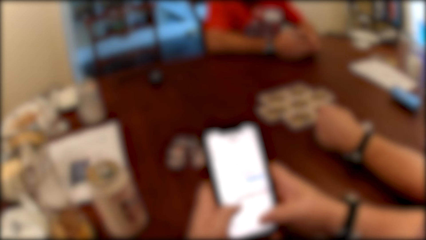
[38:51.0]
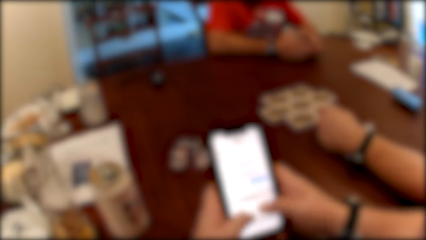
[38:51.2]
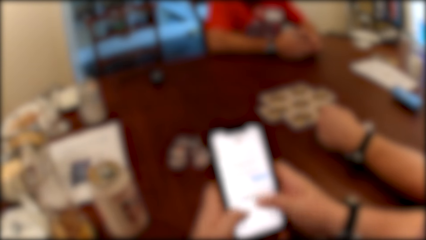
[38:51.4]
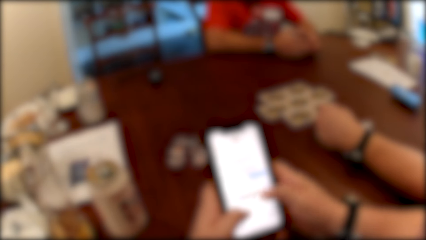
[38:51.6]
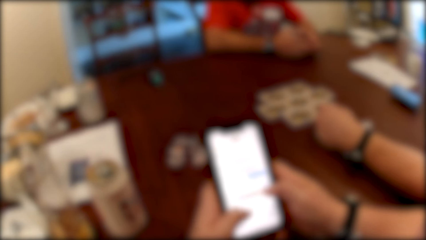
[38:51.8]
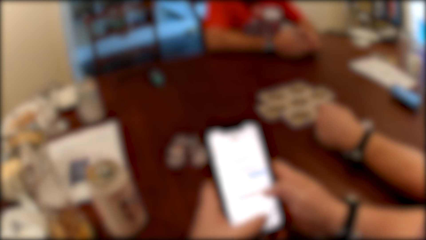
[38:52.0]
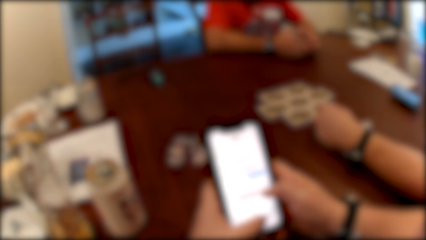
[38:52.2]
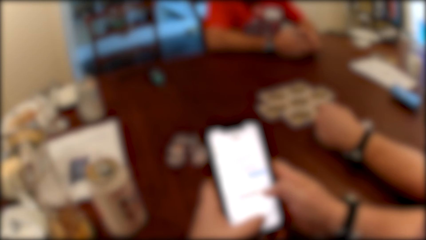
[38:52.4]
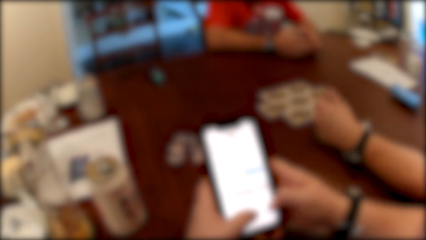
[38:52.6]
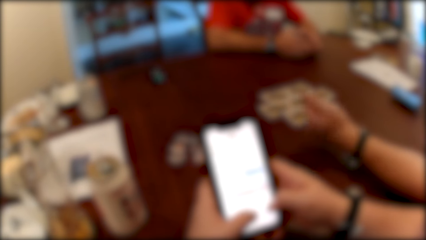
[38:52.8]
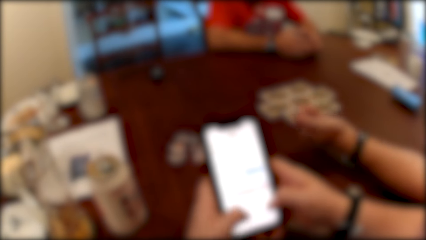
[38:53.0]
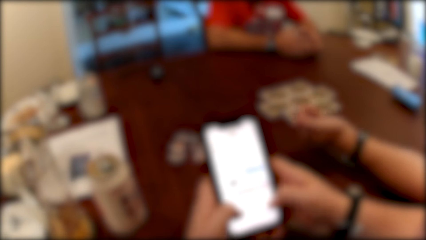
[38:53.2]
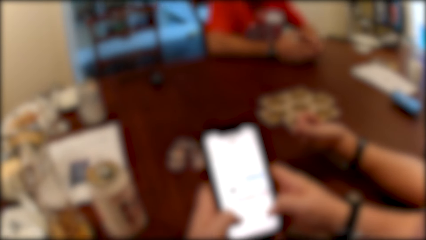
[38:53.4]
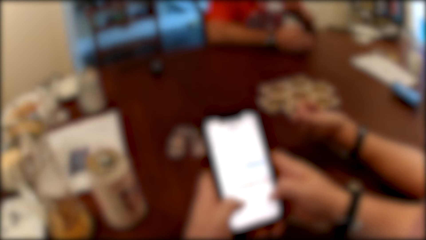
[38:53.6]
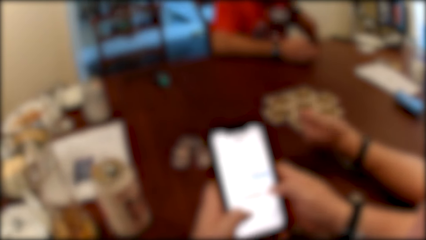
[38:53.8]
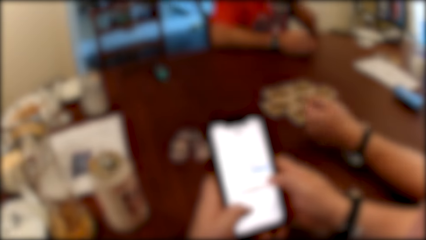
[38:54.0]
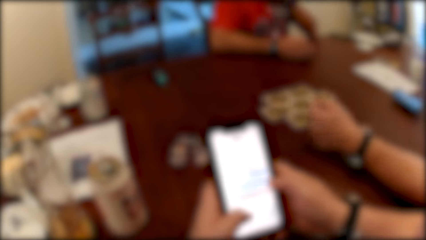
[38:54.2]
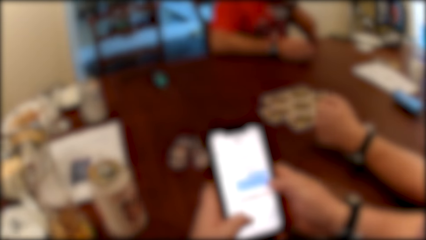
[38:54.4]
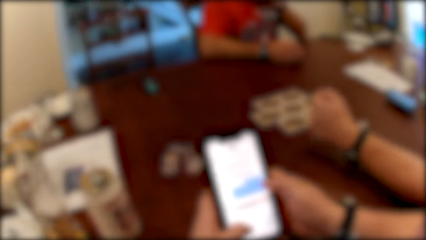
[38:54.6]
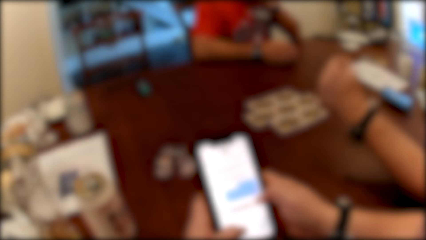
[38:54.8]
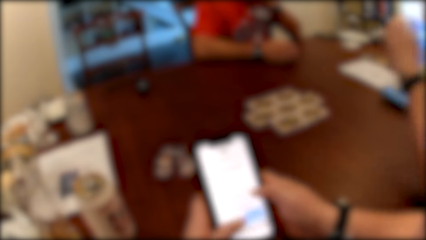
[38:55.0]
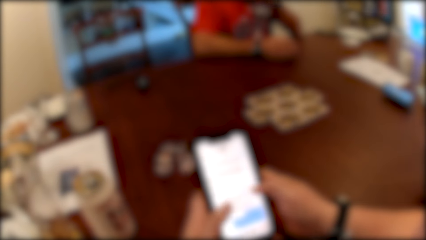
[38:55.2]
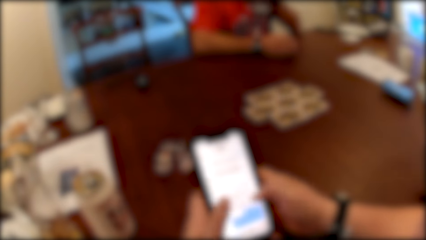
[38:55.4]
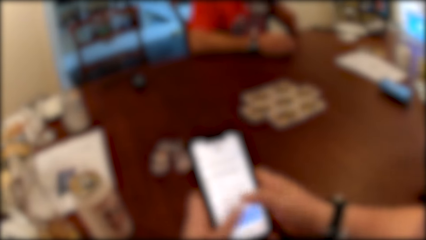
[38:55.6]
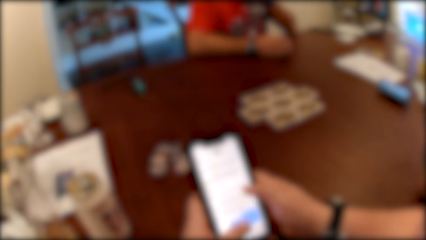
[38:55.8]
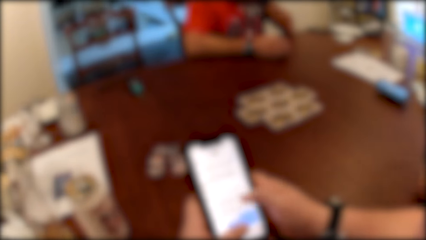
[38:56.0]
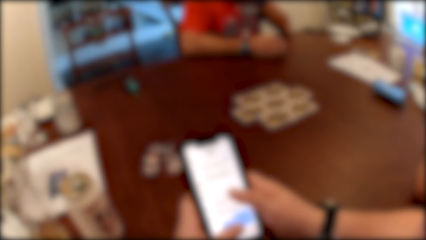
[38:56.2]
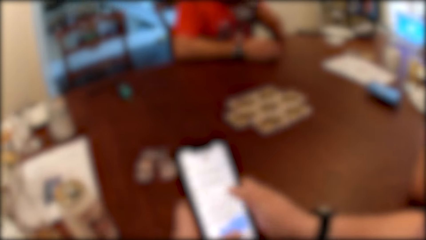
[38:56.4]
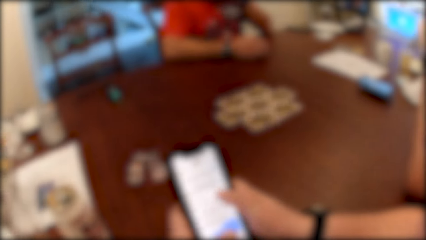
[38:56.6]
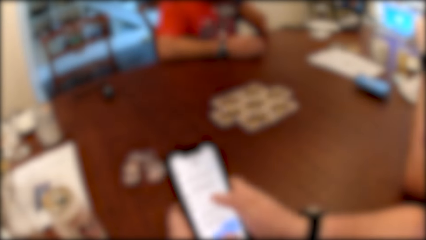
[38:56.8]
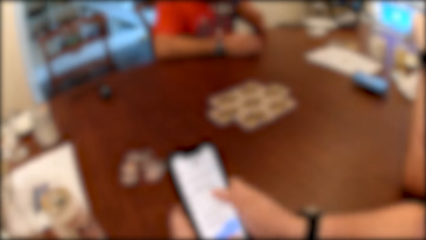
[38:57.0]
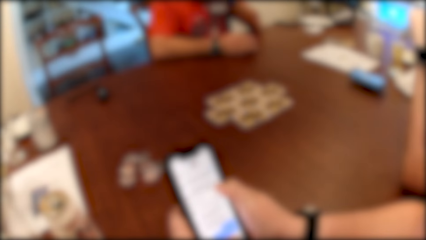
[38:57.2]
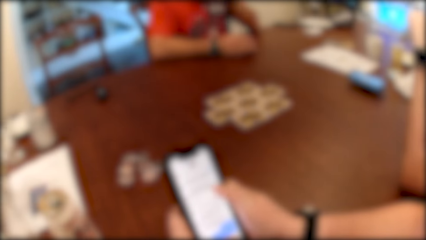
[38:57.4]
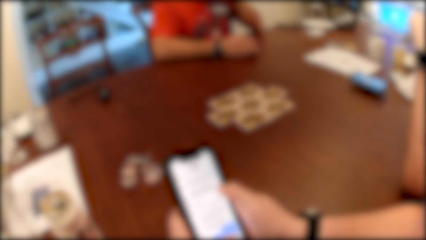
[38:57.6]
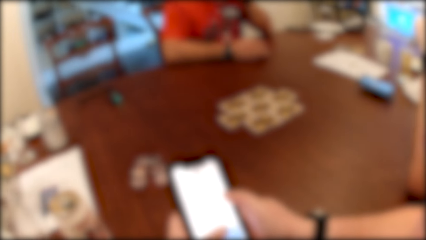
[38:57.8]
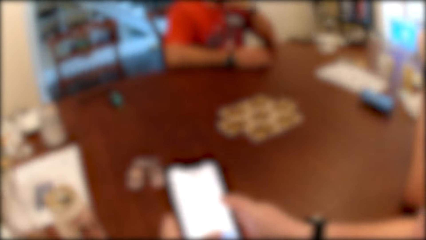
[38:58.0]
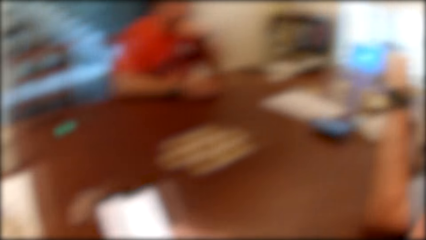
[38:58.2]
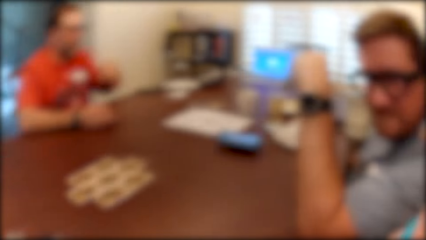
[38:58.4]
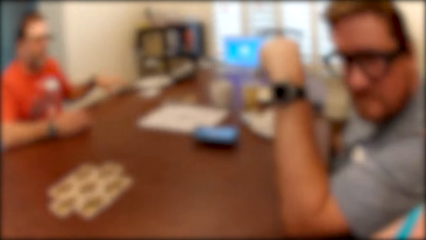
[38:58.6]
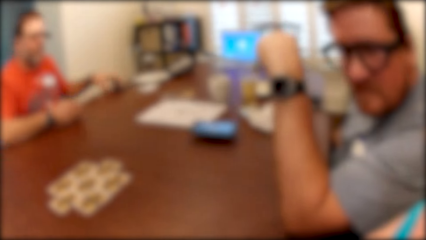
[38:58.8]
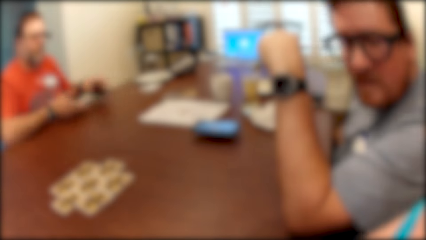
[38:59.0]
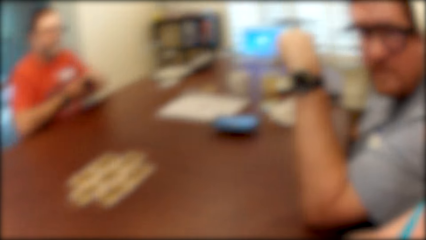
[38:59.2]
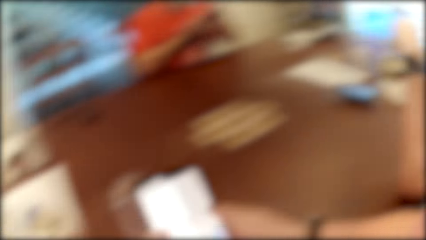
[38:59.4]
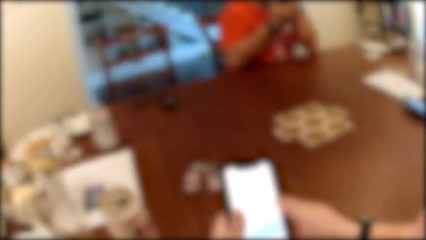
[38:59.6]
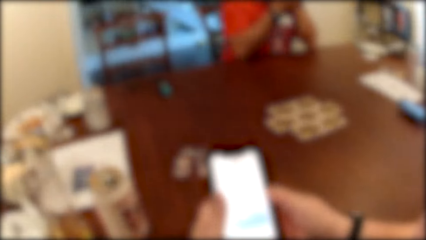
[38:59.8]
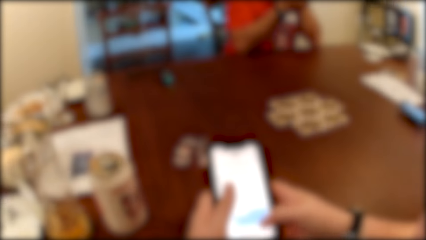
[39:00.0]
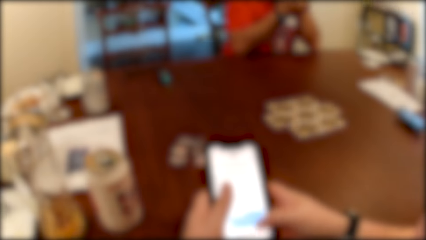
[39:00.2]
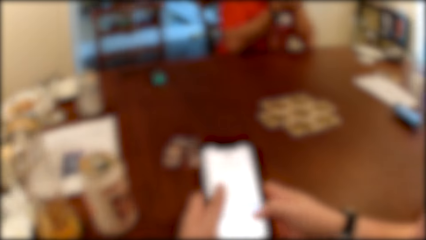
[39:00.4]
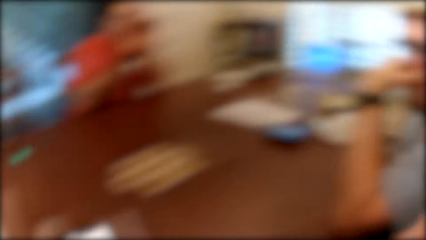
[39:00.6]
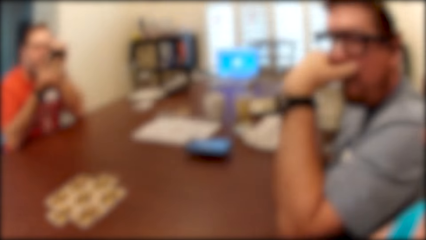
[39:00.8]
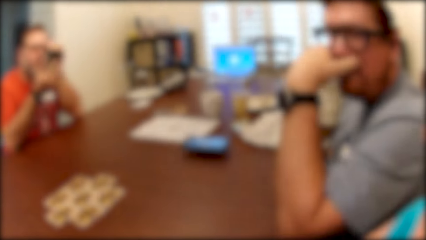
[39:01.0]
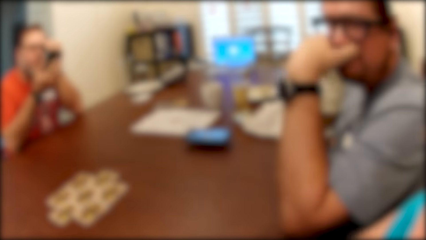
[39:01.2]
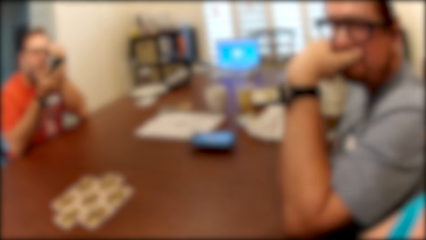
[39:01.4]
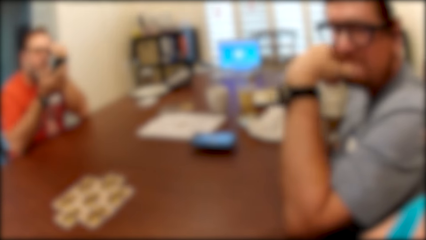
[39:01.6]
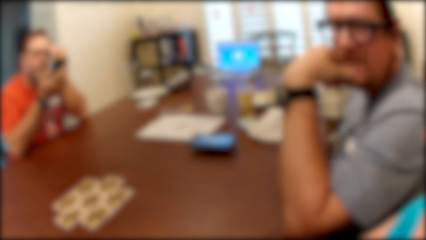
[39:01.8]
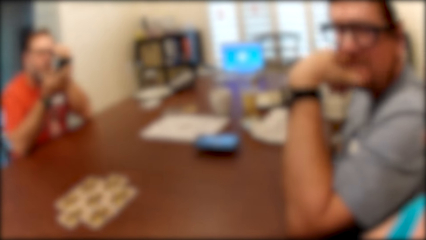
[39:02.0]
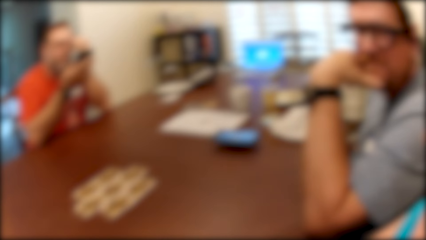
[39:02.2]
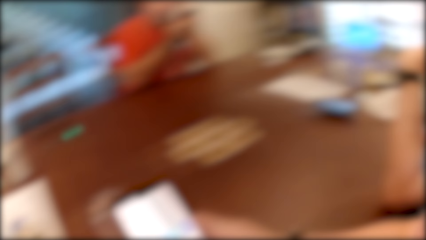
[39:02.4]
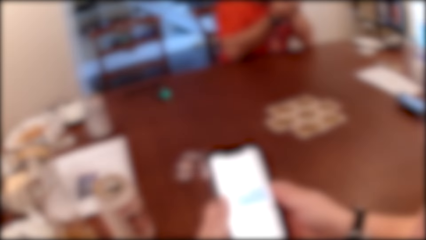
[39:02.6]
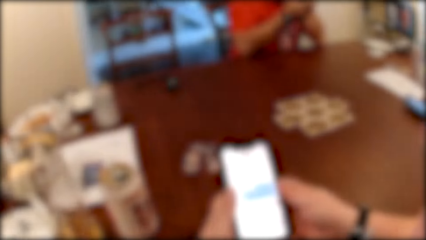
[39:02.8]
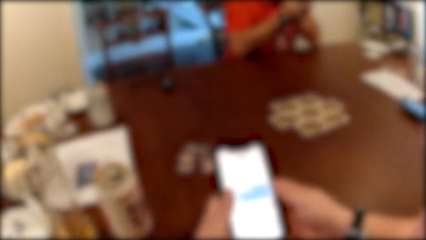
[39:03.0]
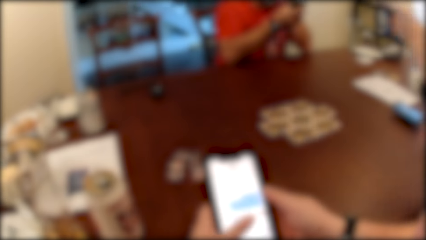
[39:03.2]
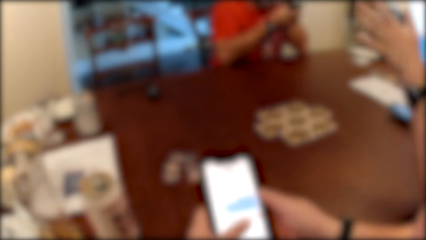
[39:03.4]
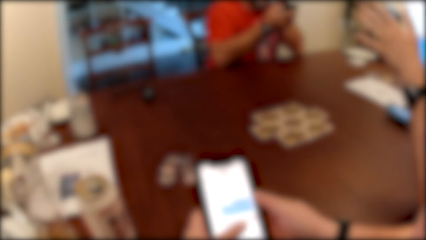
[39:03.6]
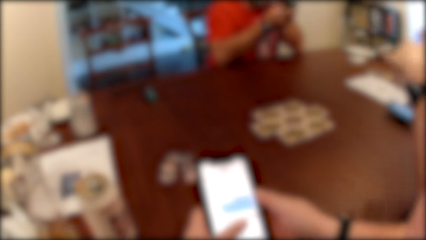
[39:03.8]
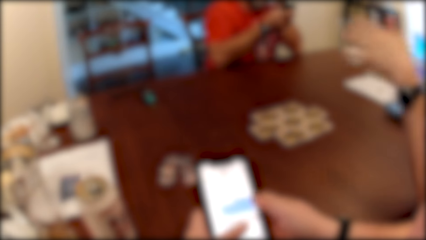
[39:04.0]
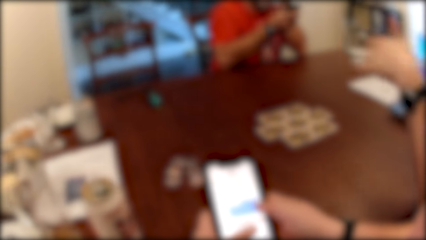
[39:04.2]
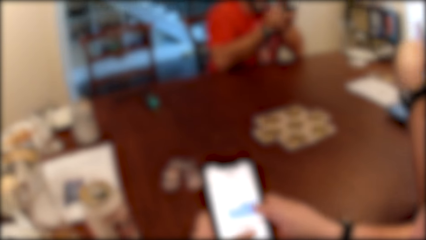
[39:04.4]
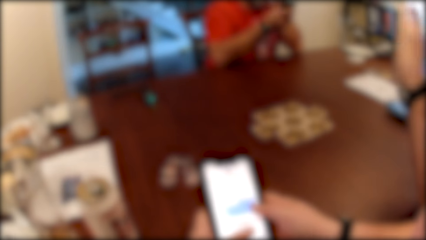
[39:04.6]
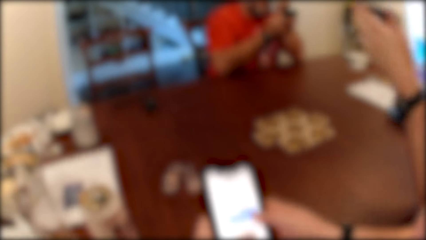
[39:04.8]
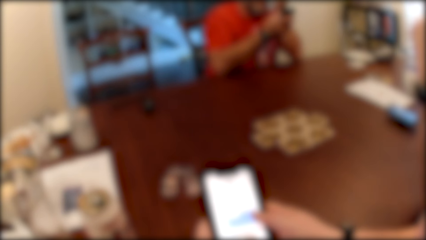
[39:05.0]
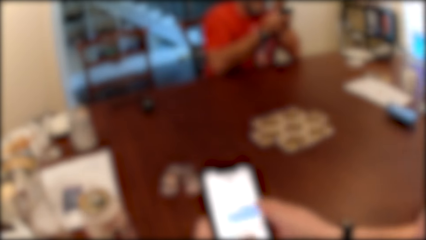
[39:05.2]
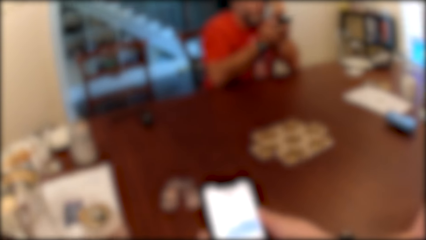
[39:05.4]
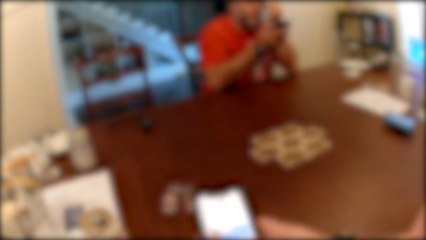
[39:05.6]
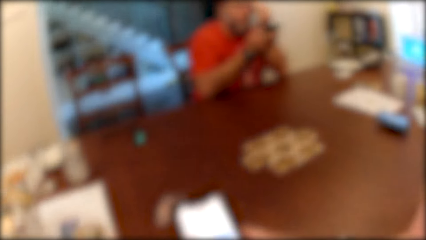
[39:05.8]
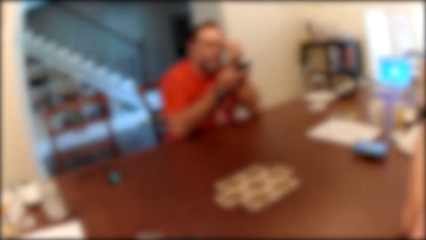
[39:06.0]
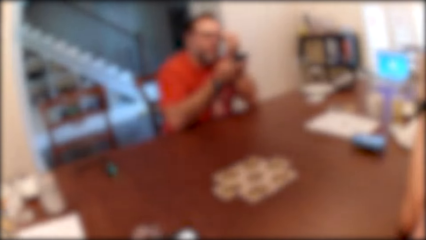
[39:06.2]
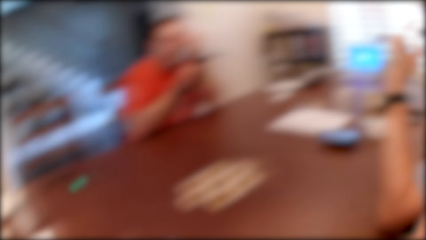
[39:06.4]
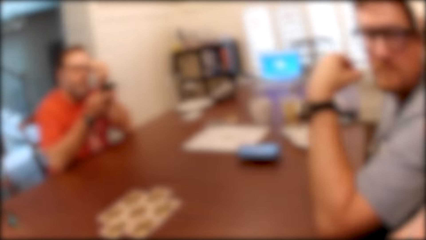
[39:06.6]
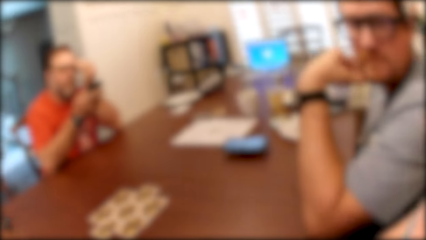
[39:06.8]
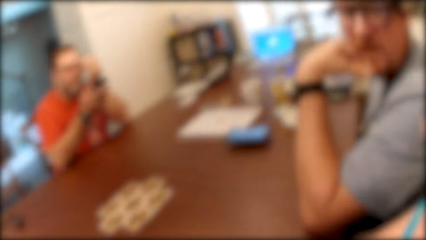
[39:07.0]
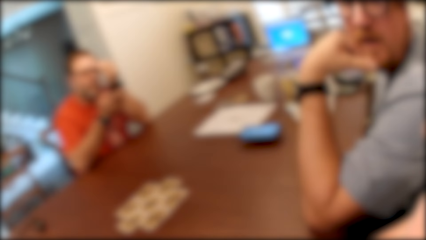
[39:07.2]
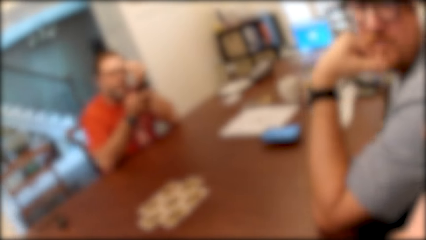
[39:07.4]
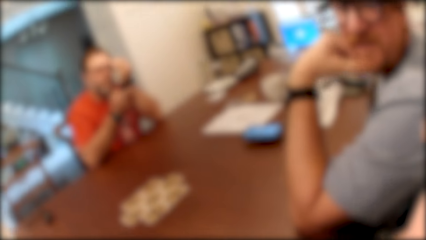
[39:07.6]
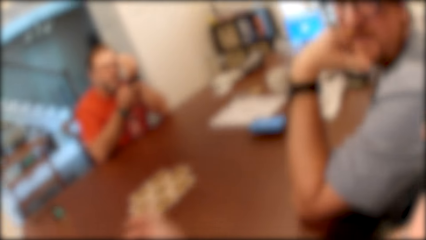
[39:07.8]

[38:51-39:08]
A man removes his left hand from the table. The man picks up a phone from the table with his left hand. The camera wearer looks around. The man transfers the phone from his left hand to his right hand. The man places his left hand on the table. The man operates the phone with his left hand. The camera wearer operates the phone. They speak to the man.
